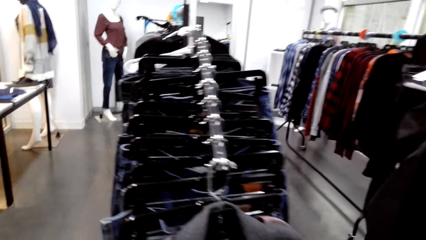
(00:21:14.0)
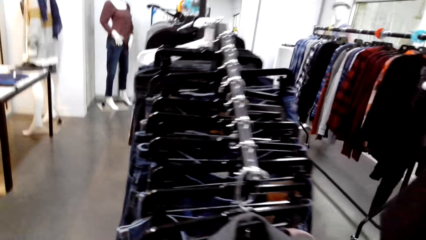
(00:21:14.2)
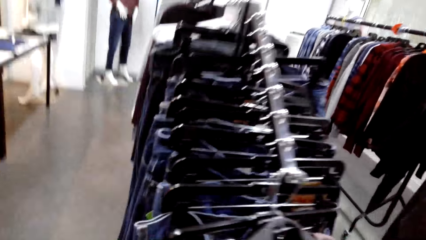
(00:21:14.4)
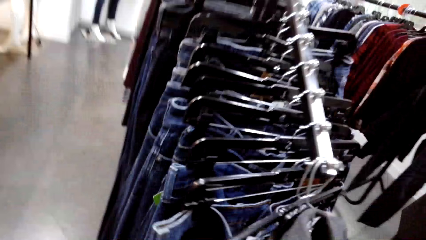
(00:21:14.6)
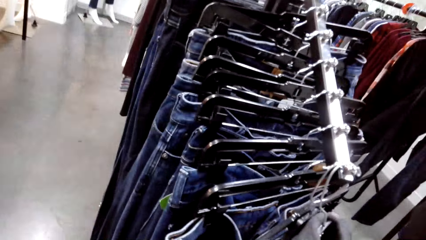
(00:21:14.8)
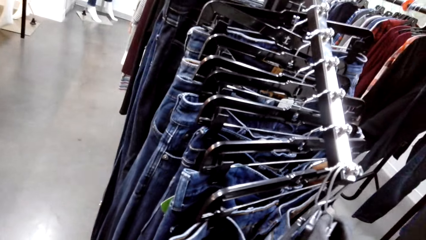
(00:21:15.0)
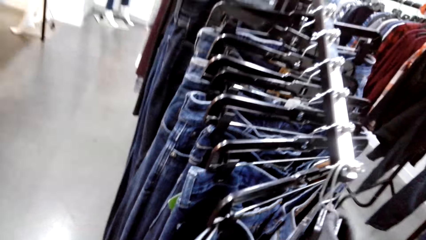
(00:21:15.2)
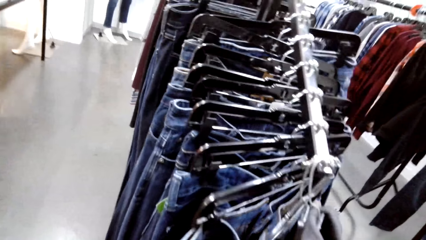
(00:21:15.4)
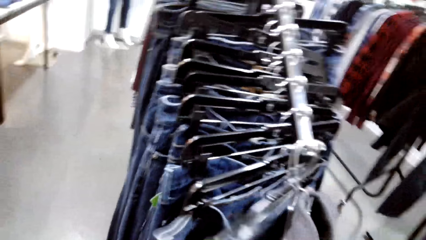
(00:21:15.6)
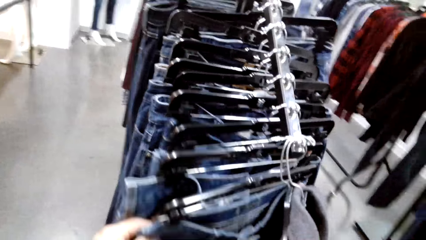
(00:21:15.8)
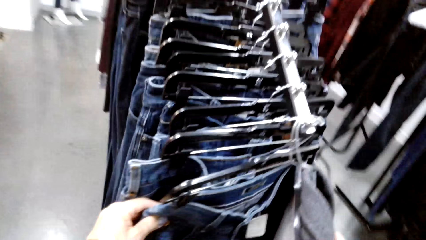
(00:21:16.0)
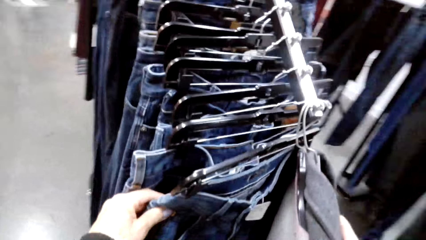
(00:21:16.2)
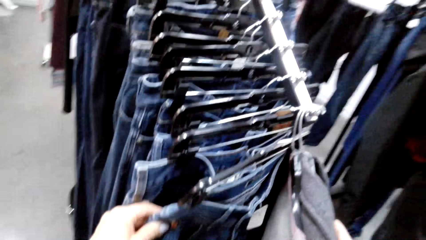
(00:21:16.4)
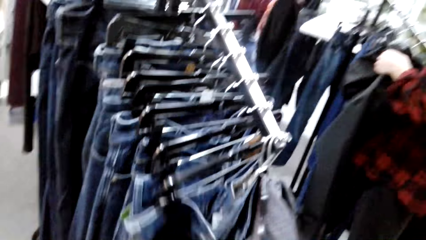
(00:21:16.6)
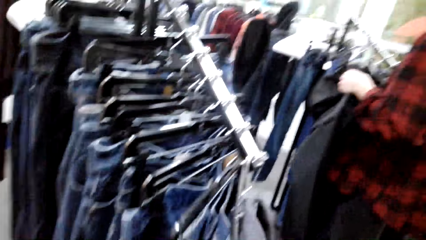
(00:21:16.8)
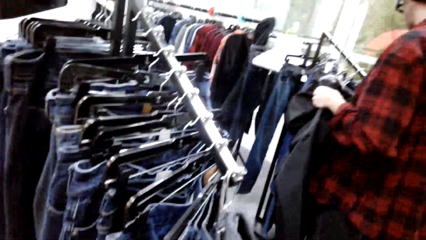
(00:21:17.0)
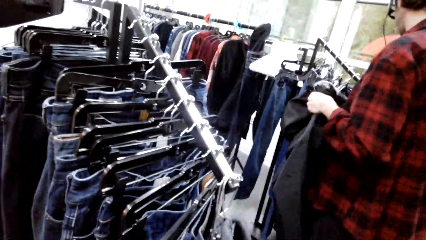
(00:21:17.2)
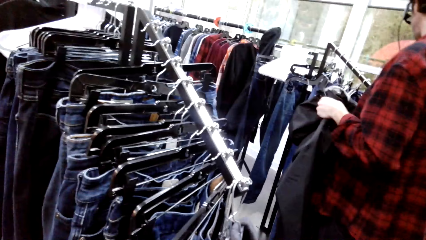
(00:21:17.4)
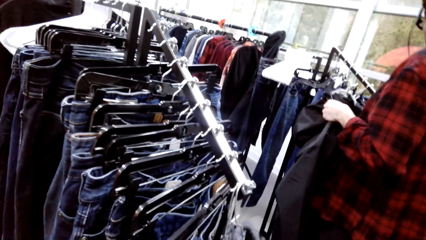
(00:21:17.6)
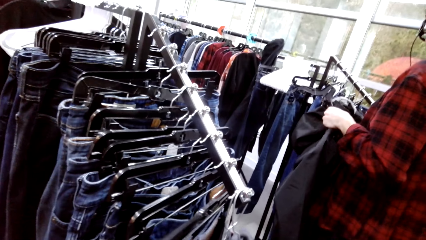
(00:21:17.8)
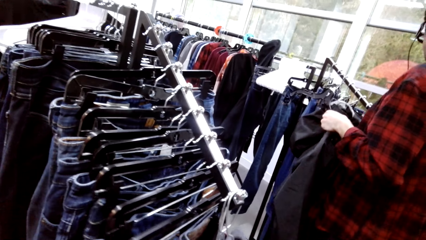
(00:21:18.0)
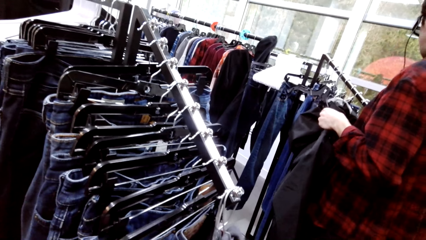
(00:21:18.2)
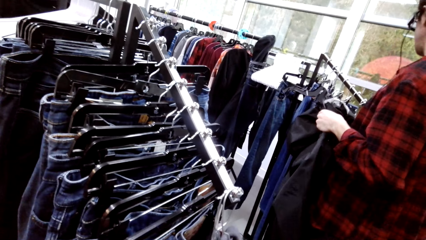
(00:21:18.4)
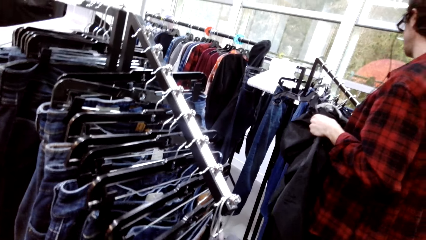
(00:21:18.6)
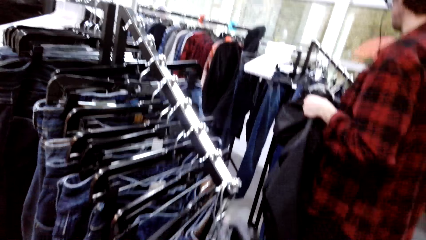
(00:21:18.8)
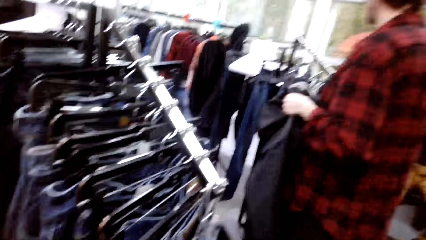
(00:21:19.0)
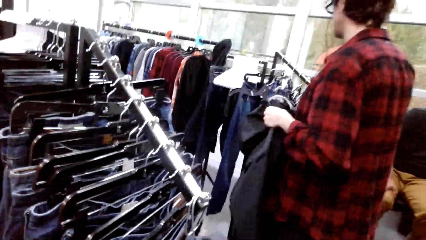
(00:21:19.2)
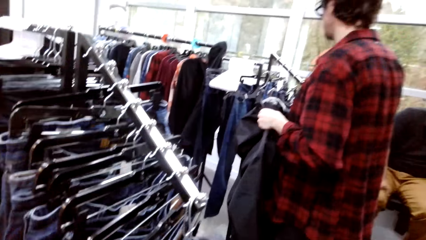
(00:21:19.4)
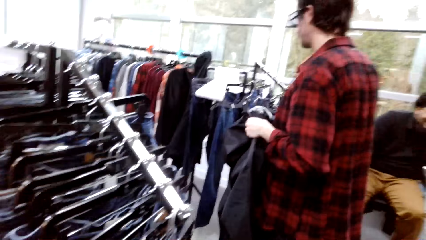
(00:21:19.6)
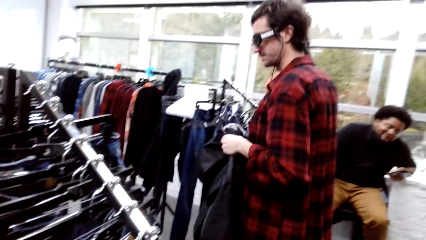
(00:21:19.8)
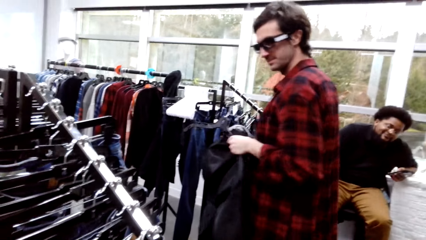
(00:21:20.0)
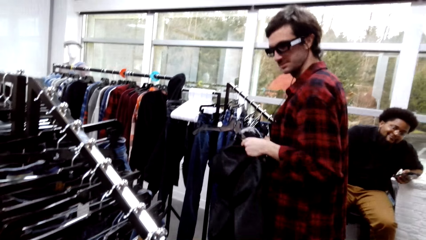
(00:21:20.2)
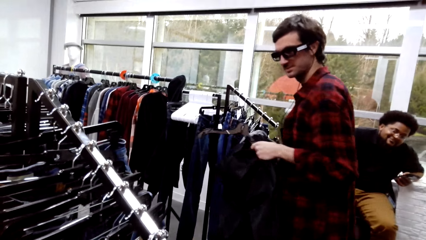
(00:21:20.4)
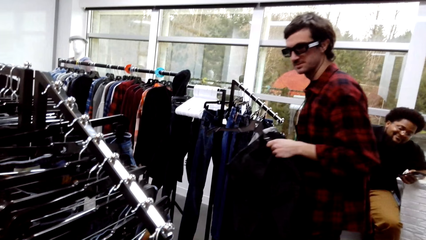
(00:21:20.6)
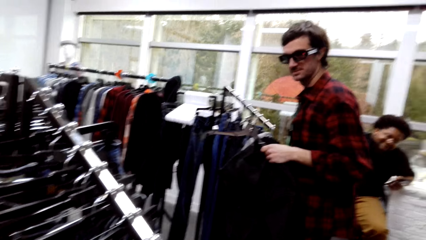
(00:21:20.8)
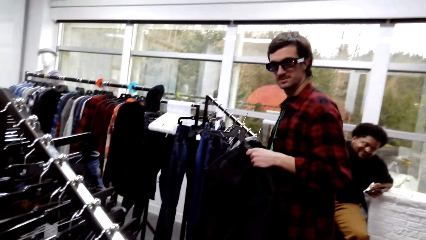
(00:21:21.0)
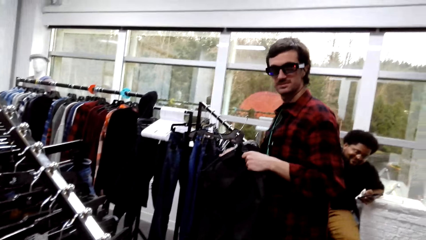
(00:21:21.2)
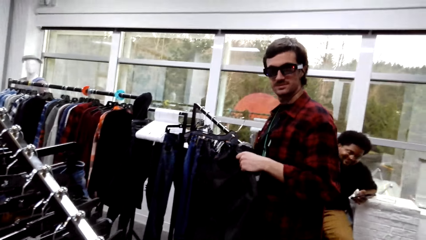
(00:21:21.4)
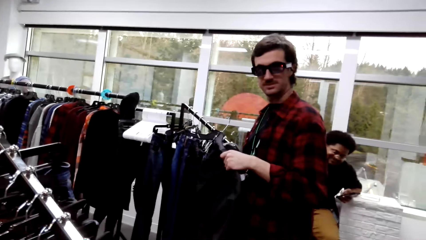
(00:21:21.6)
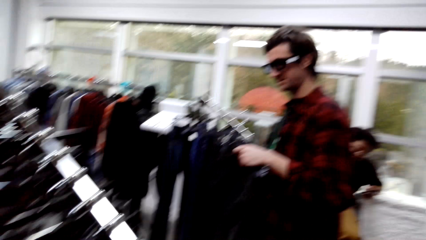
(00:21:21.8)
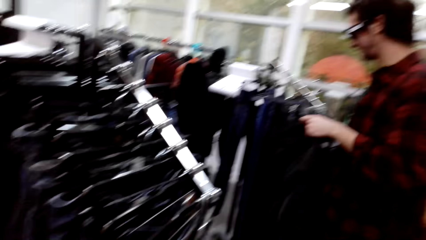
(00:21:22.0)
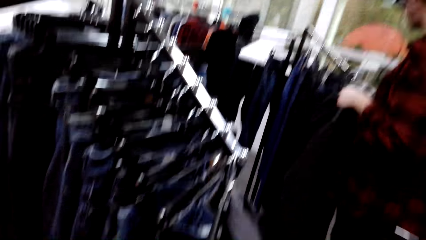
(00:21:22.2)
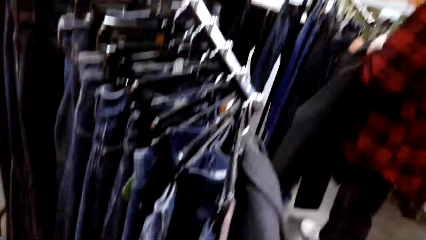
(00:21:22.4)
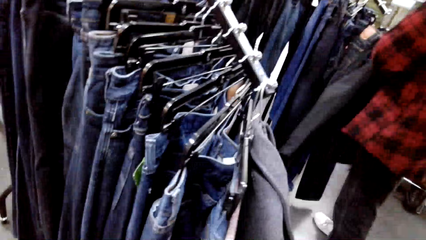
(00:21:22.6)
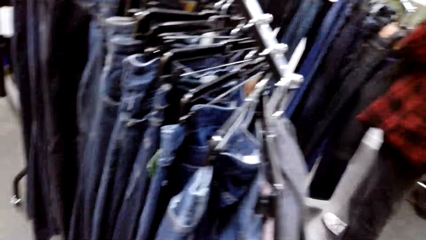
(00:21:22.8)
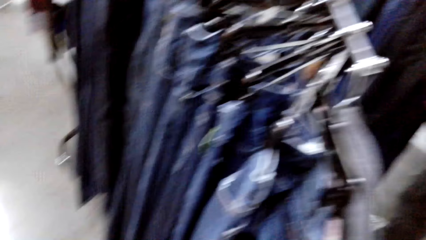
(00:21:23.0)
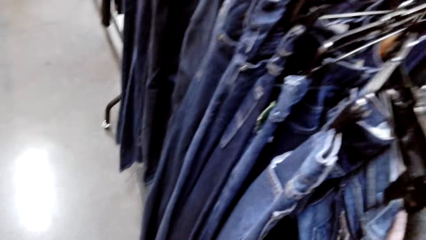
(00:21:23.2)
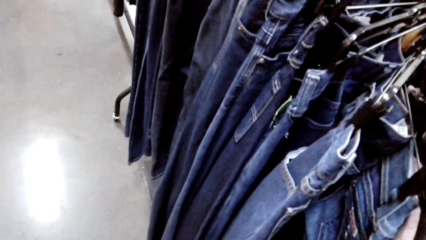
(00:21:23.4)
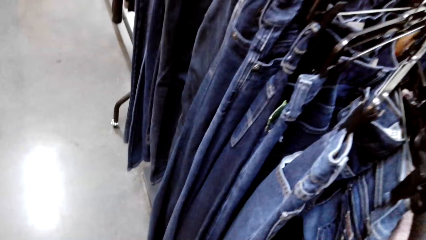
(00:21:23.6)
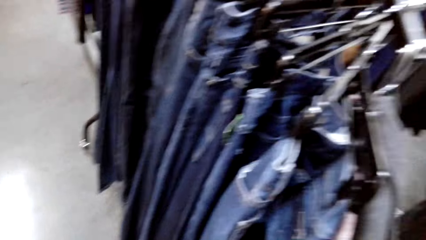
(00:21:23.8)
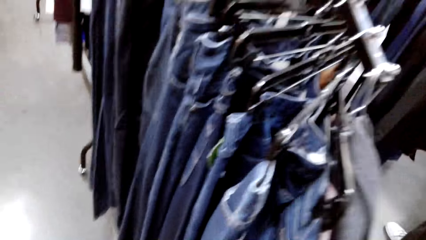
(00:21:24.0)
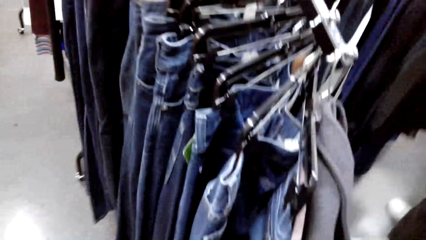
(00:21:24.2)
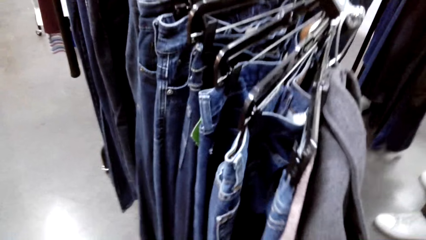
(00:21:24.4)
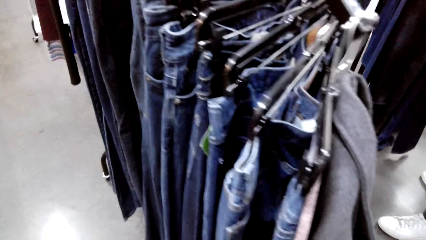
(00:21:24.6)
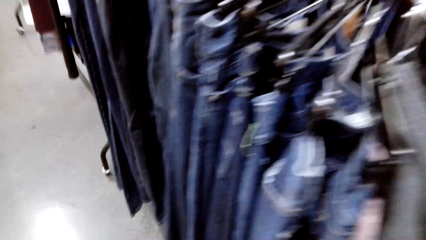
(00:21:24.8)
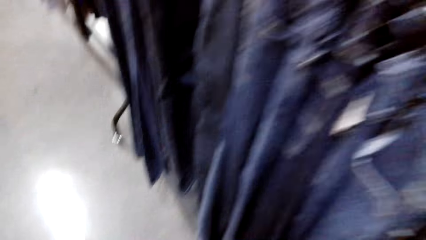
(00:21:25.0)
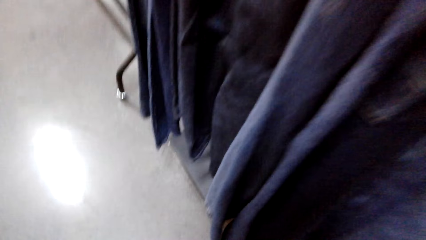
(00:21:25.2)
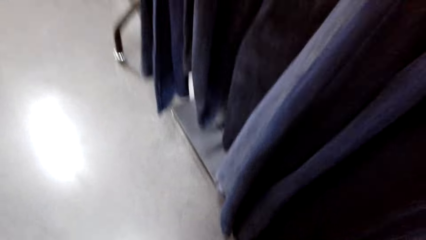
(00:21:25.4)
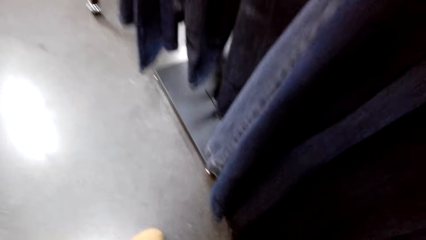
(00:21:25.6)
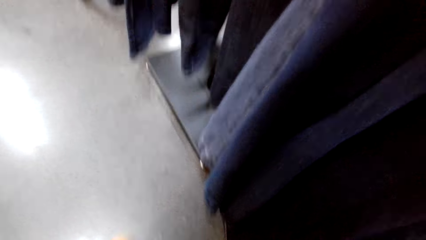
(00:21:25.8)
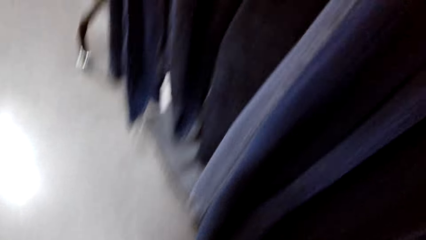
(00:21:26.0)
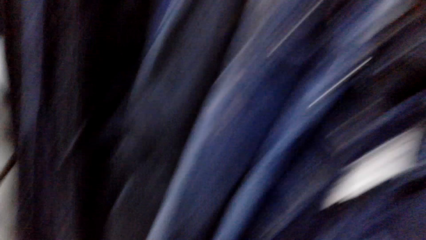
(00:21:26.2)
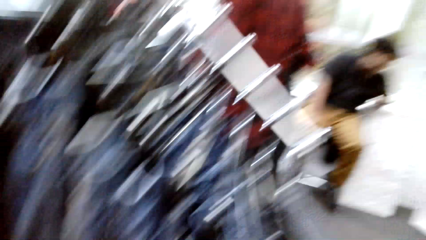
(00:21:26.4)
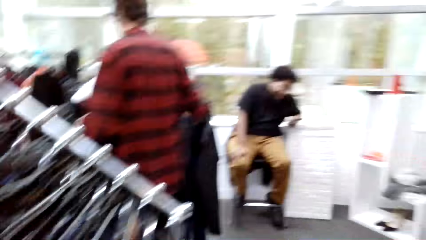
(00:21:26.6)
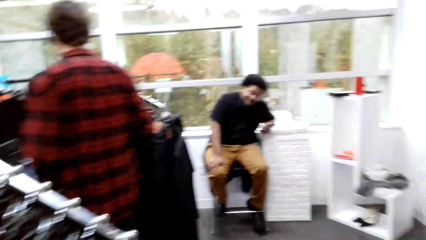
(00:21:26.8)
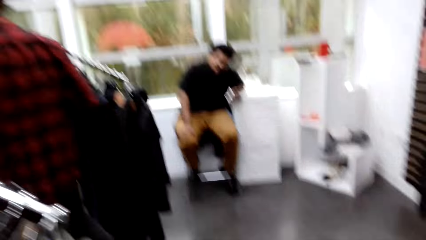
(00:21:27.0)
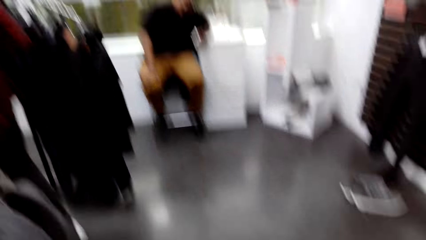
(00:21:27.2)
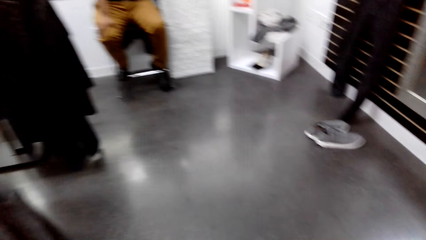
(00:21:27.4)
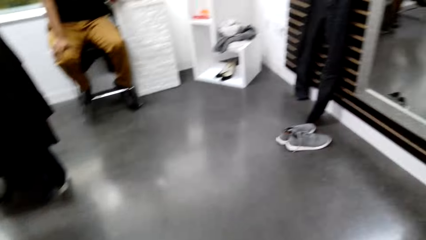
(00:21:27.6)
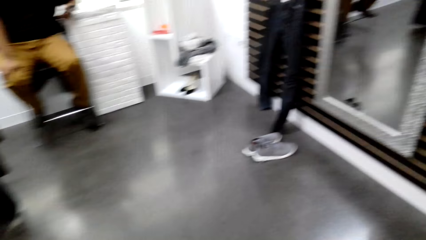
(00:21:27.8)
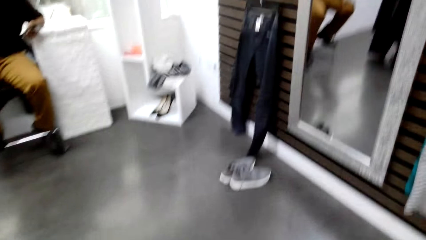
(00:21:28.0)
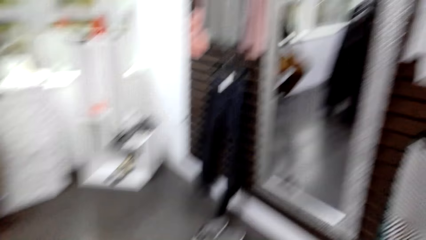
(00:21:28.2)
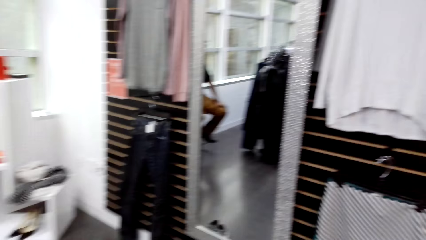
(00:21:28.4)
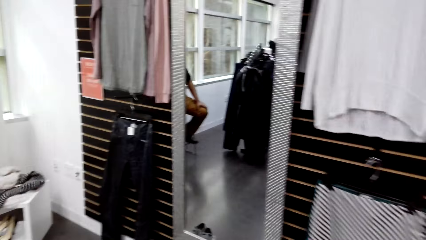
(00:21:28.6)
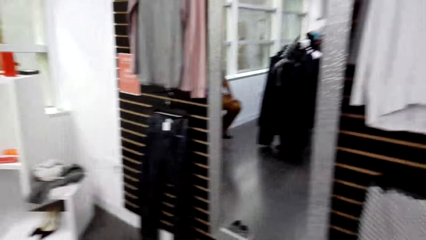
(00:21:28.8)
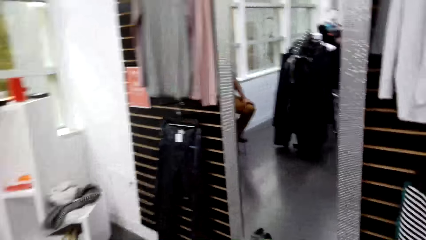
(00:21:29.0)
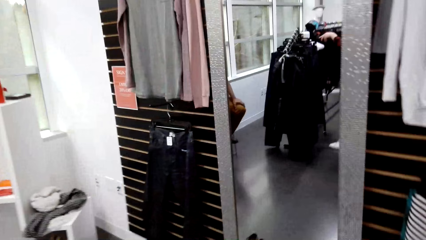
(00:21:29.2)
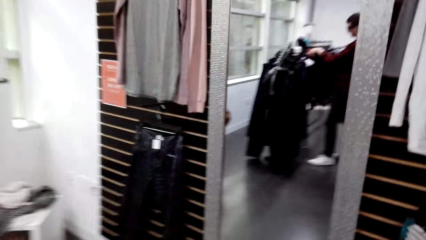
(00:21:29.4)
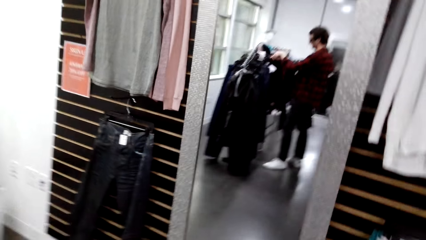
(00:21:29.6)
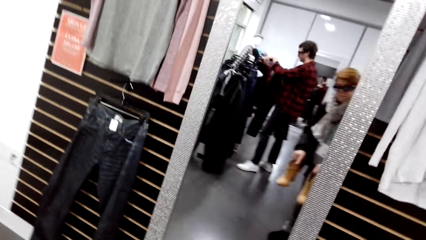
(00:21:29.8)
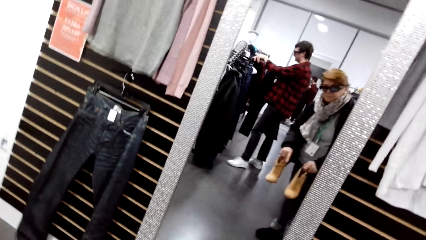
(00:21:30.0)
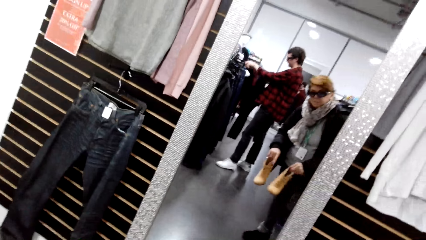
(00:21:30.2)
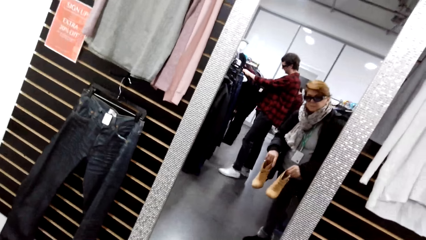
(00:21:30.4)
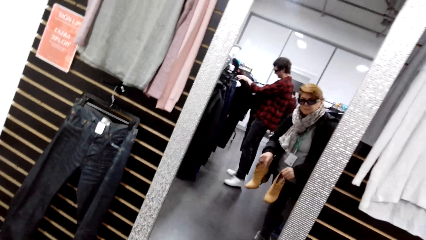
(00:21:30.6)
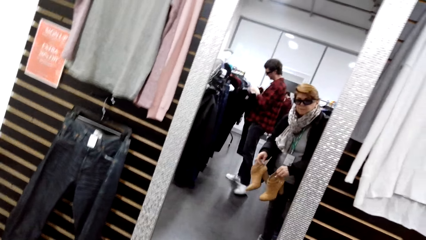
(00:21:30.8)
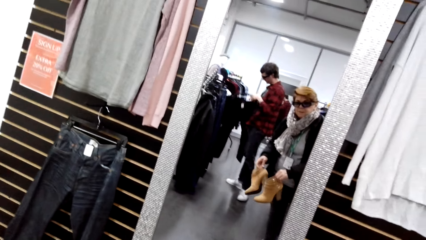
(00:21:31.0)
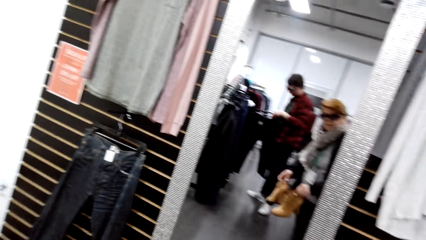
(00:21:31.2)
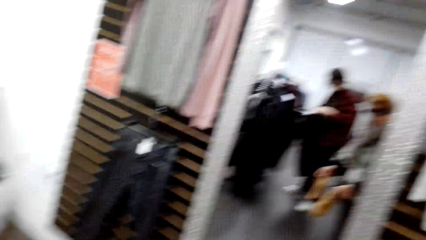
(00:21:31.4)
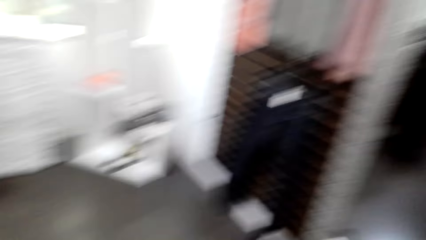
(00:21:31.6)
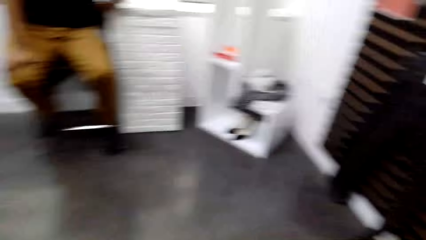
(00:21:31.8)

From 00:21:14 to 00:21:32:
The camera wearer flips through the pants. They select clothes. They converse with a male. They flip through the pants. They converse with the male. They walk around the store. They hold boots with hands. They pick the pants from the rack.
